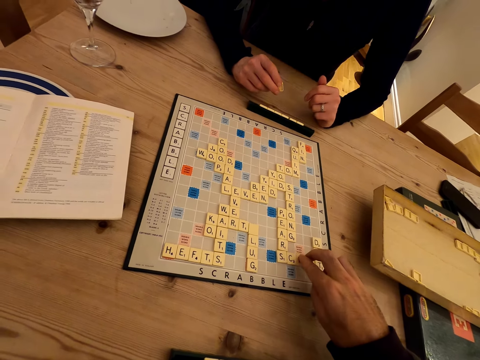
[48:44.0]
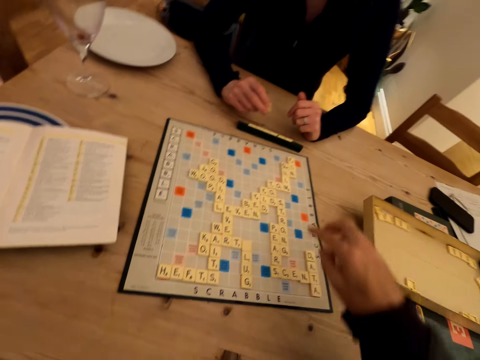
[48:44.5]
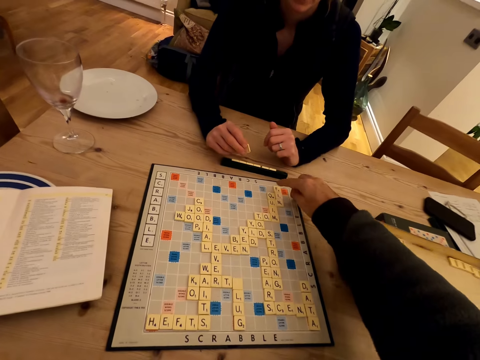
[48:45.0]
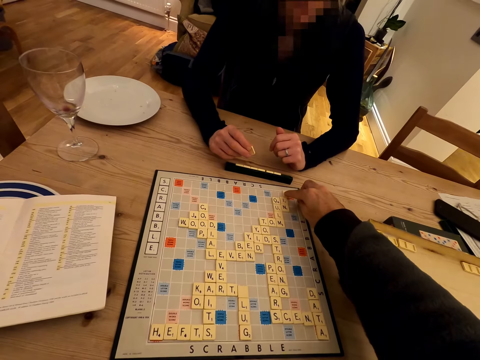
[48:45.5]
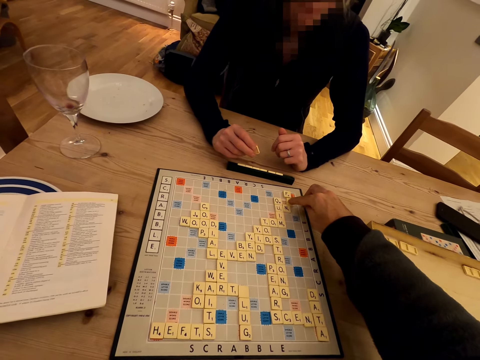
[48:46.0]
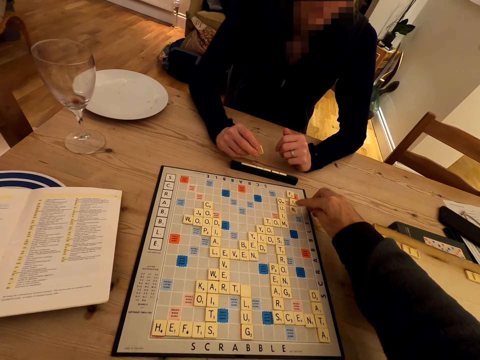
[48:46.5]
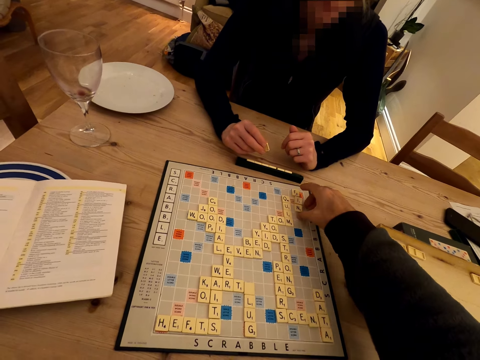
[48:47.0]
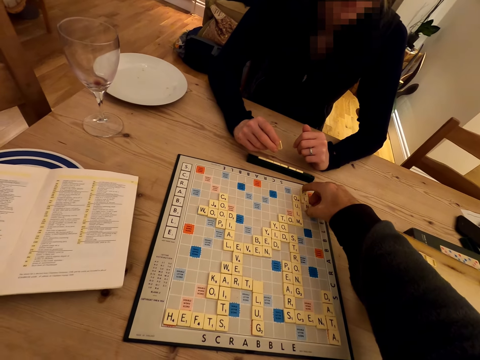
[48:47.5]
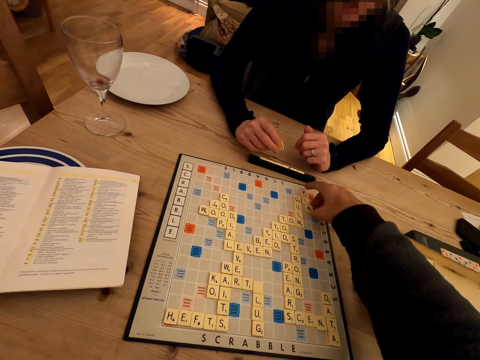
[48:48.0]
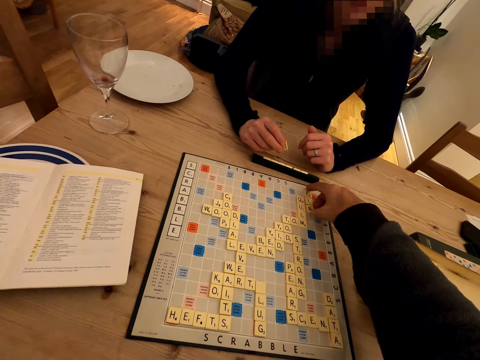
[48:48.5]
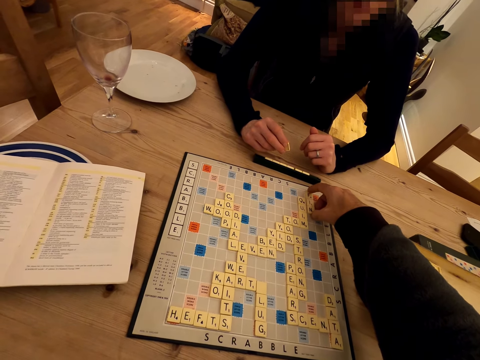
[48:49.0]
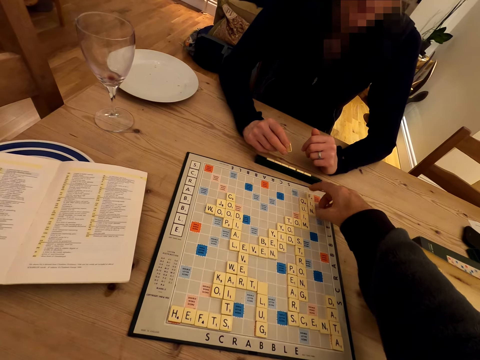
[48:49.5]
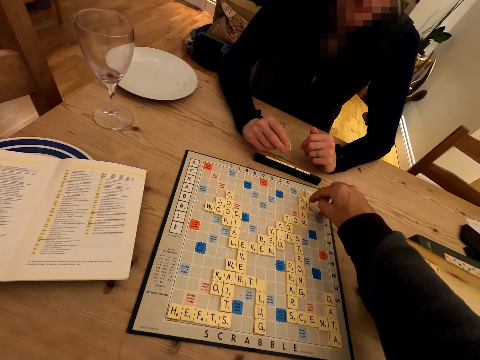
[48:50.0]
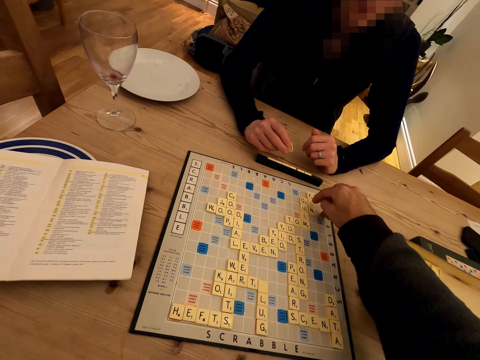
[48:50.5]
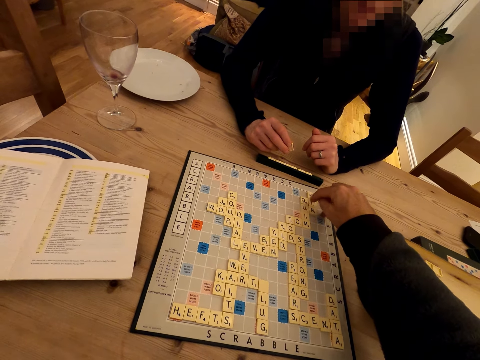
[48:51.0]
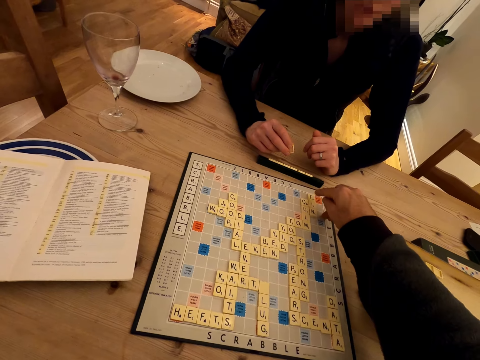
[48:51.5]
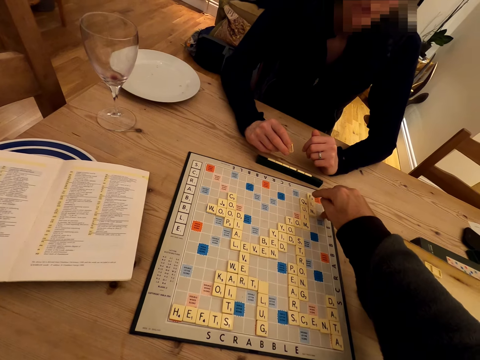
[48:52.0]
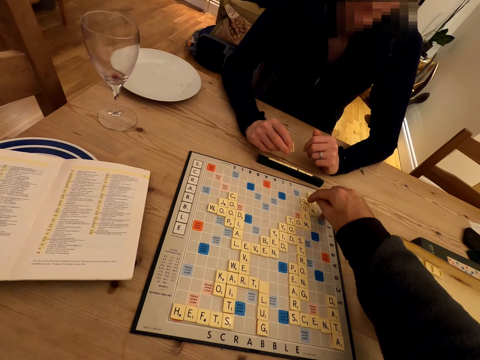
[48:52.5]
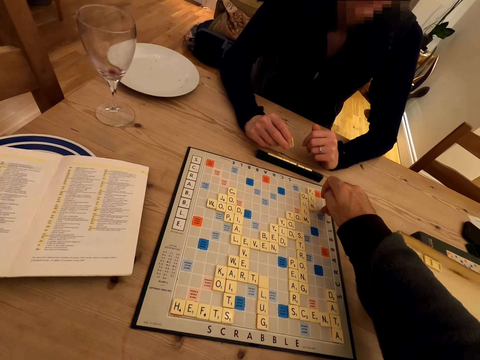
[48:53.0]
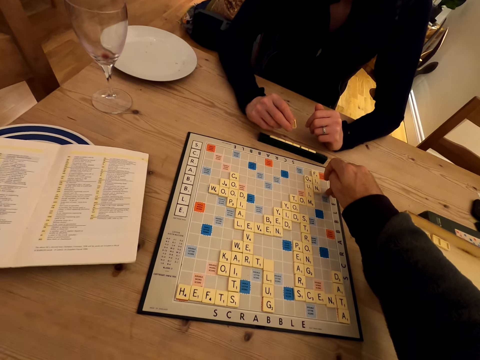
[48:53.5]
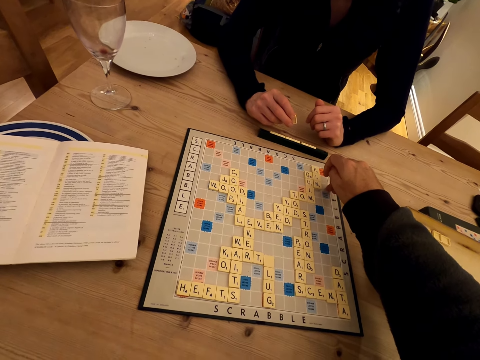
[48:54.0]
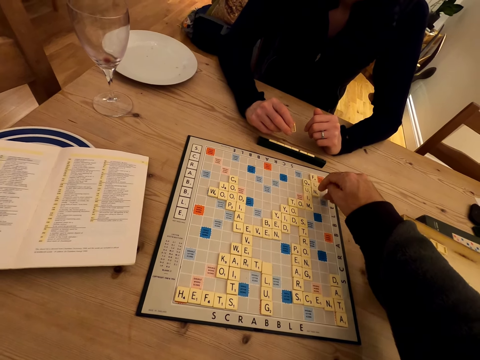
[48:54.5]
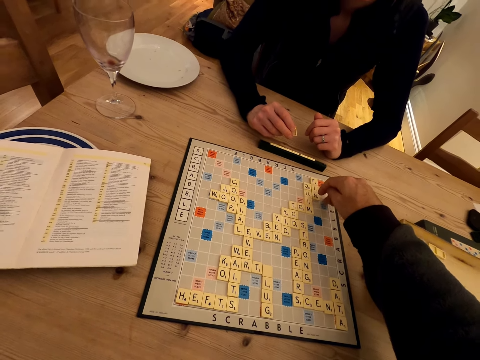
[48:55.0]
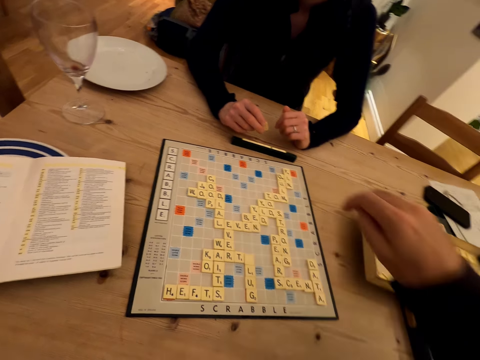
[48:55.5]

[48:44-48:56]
The camera wearer takes something. They count the letters. They talk to someone.

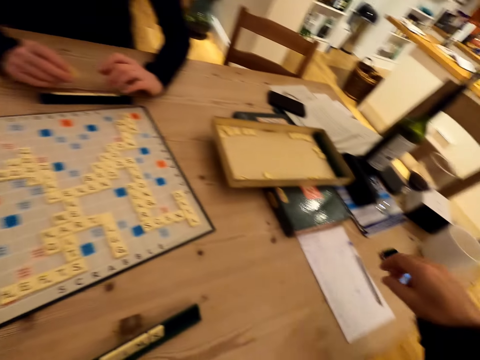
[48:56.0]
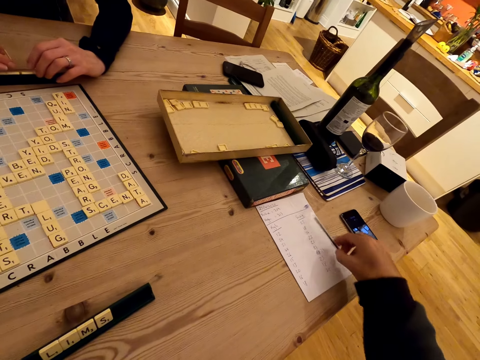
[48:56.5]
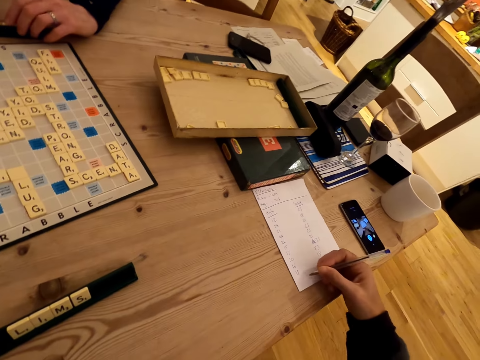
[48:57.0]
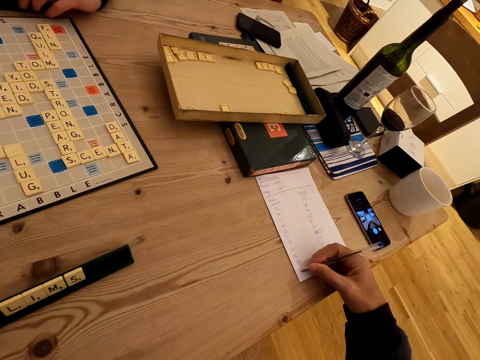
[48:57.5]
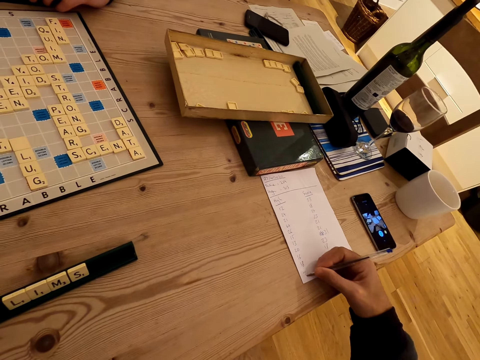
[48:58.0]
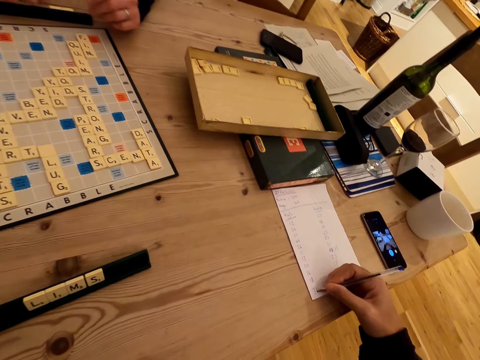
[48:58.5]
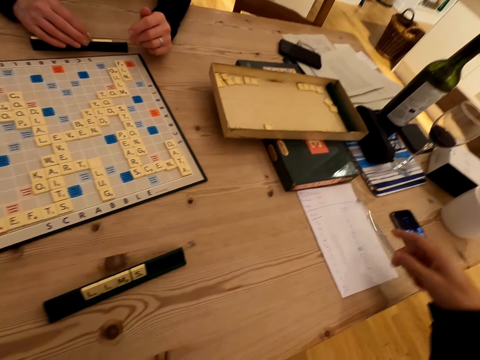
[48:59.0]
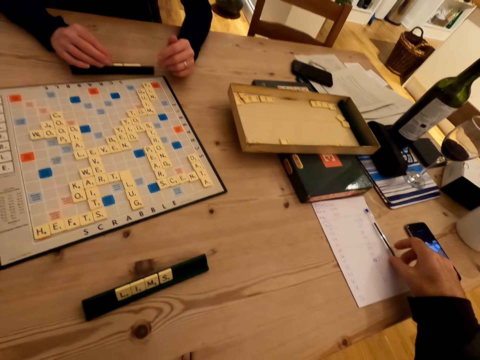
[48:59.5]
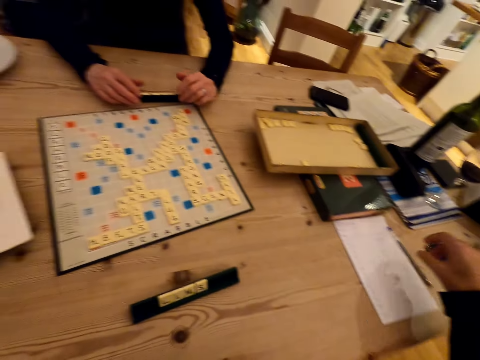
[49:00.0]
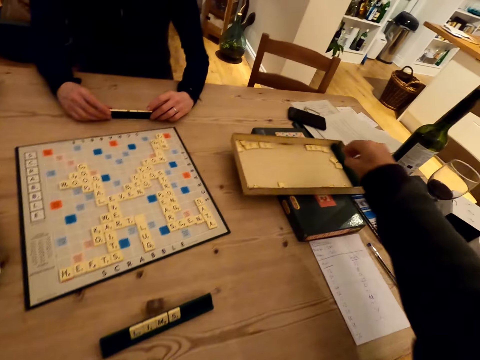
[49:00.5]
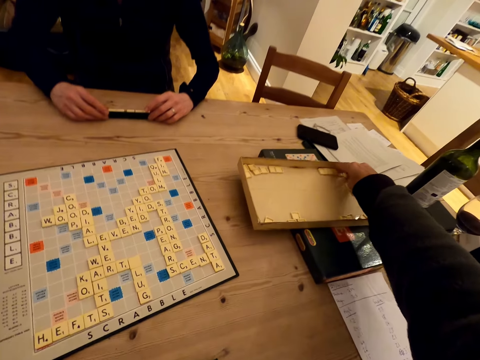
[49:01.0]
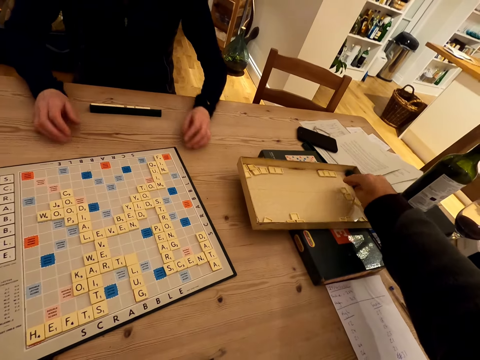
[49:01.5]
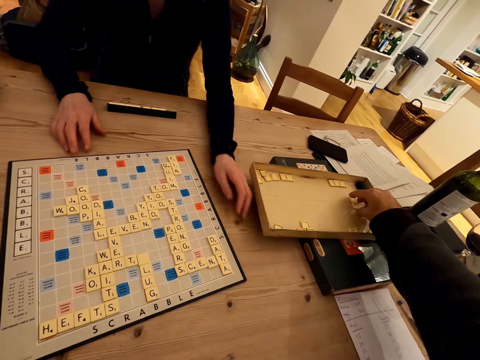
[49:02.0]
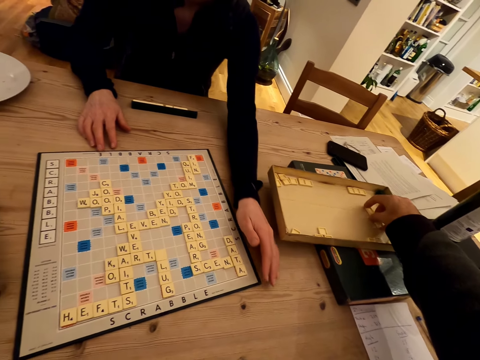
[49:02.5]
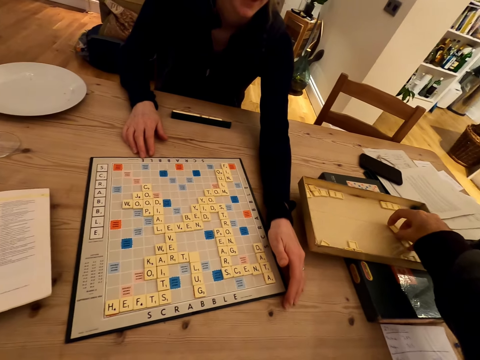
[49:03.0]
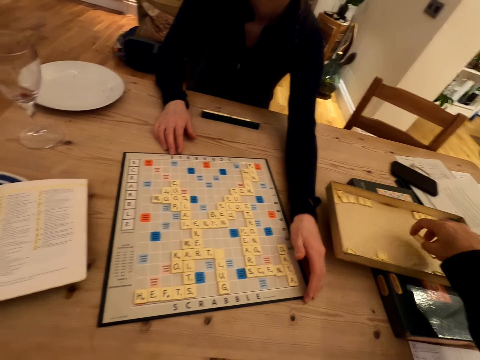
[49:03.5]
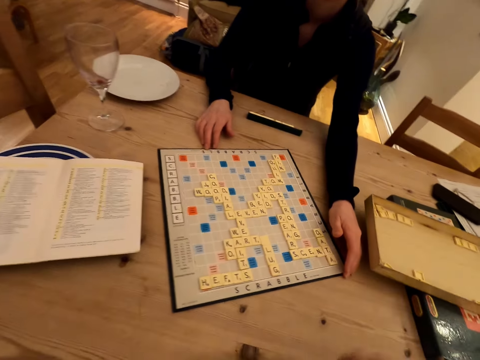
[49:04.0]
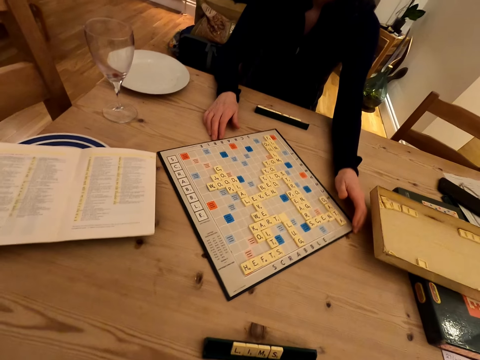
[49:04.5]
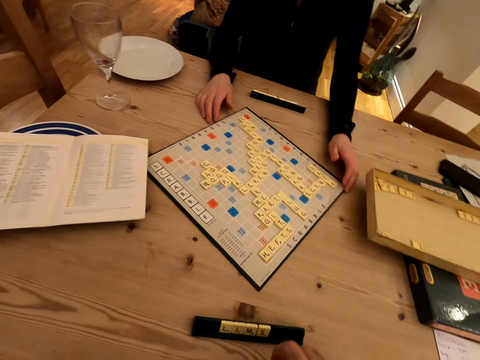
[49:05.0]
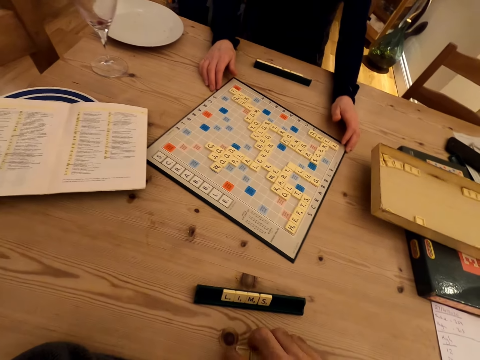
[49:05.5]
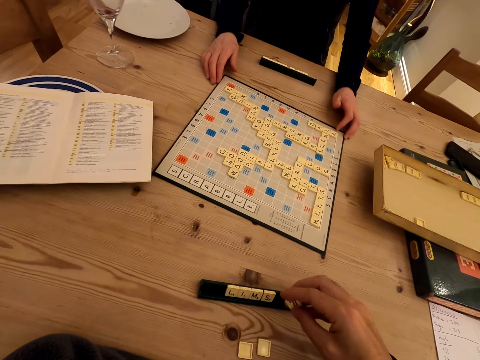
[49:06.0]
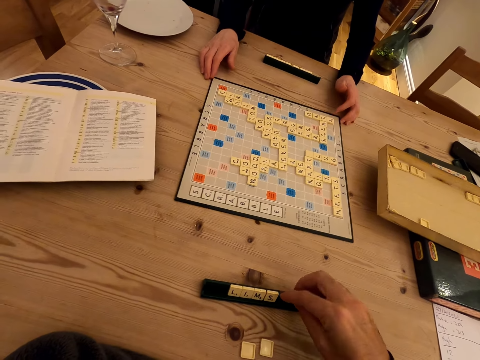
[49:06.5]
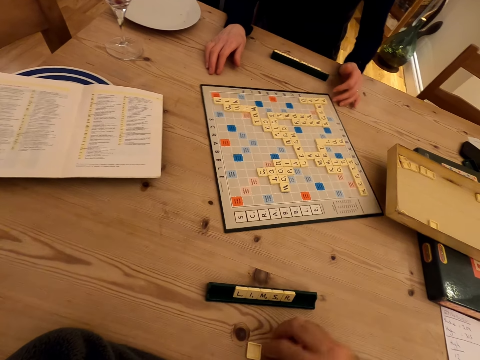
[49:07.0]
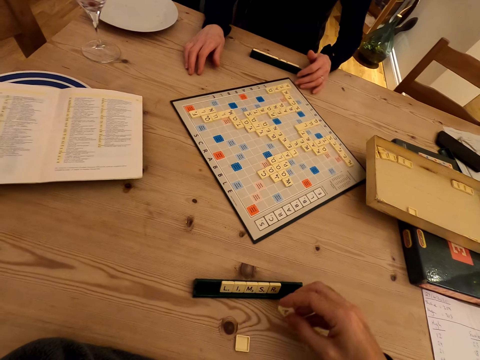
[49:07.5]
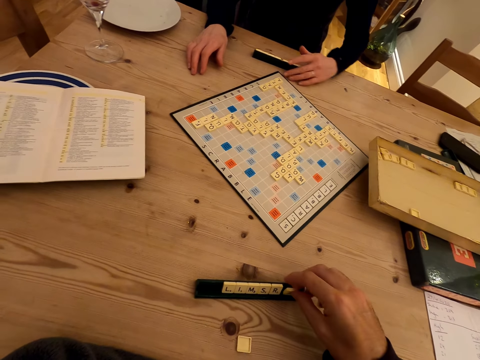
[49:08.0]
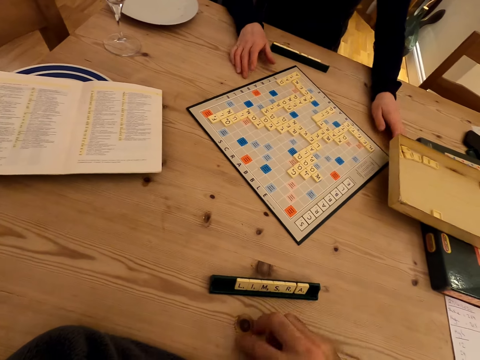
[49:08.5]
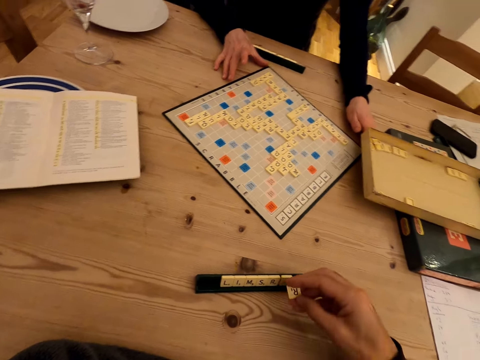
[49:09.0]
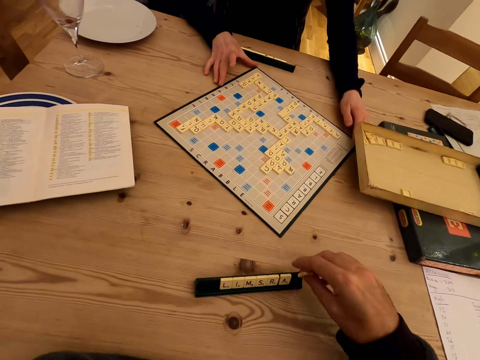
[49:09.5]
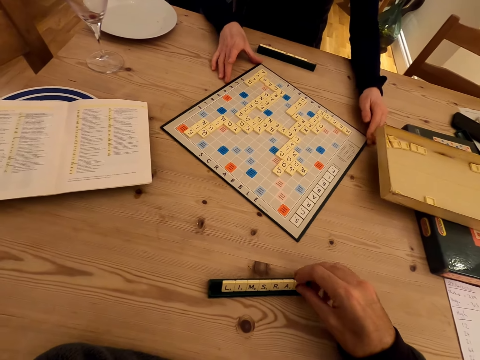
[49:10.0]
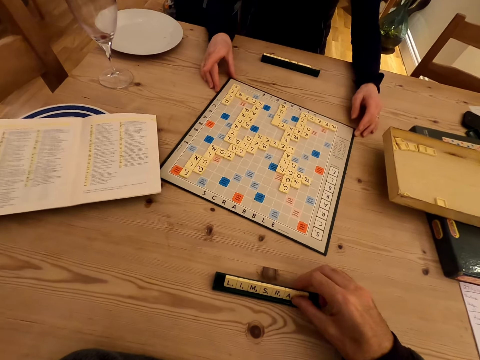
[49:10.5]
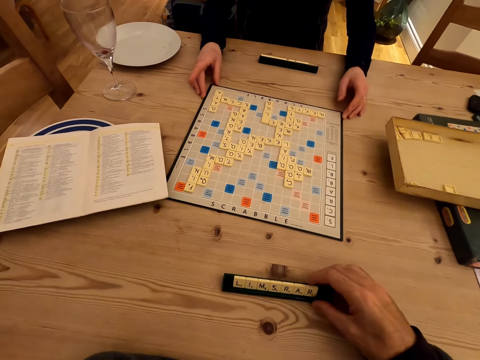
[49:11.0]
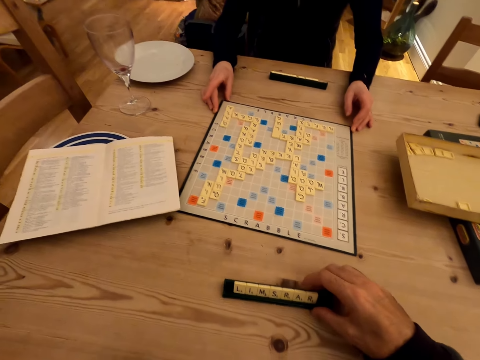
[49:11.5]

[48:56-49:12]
The camera wearer picks a pen from the table. They write on the paper. They put down the pen. They pick letters from the box. A woman rotates the scrabble board. The camera wearer arranges letters in the scrabble rack.
